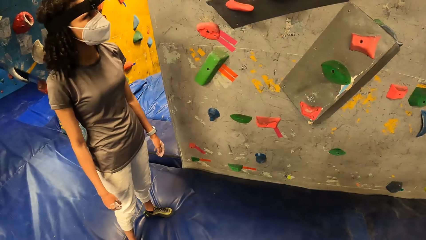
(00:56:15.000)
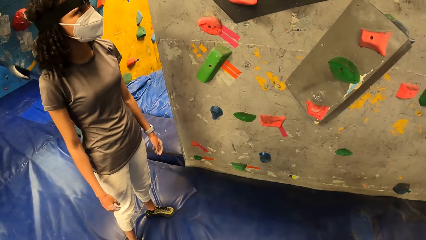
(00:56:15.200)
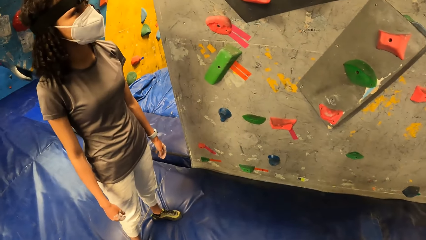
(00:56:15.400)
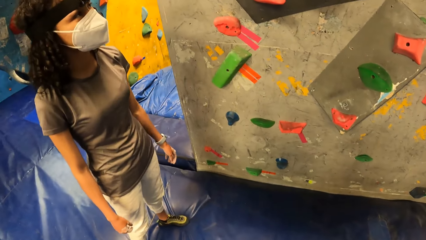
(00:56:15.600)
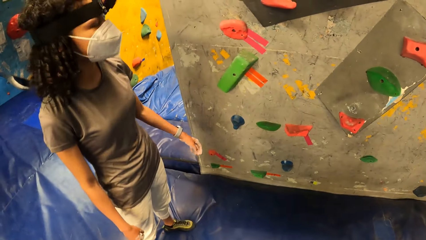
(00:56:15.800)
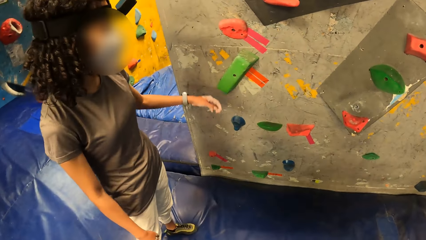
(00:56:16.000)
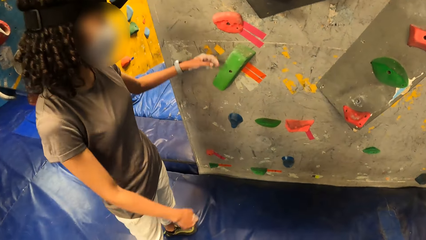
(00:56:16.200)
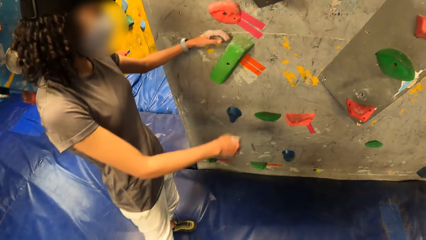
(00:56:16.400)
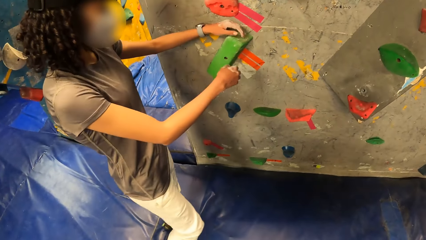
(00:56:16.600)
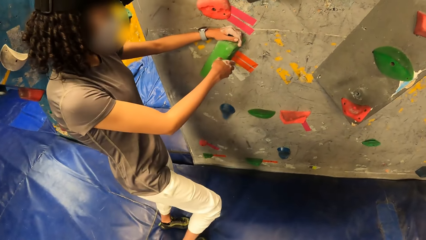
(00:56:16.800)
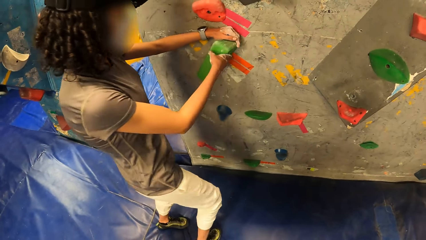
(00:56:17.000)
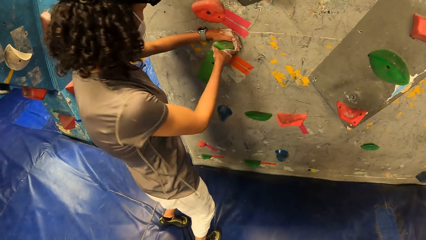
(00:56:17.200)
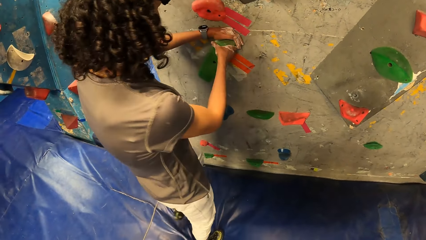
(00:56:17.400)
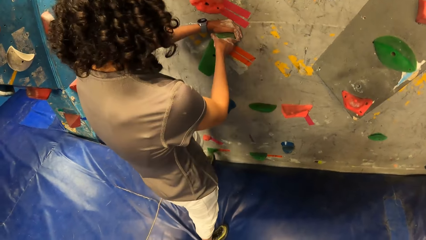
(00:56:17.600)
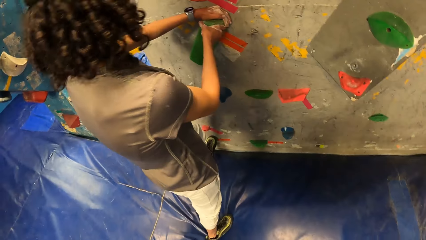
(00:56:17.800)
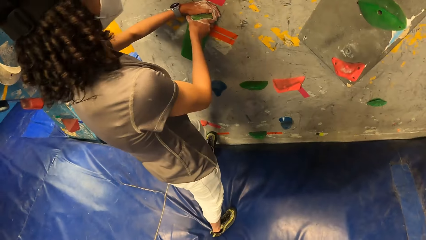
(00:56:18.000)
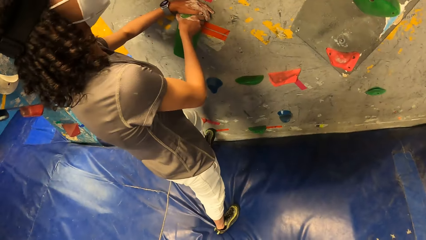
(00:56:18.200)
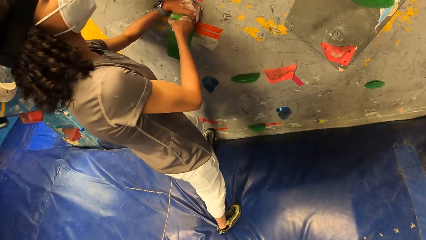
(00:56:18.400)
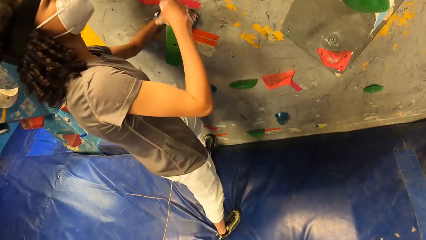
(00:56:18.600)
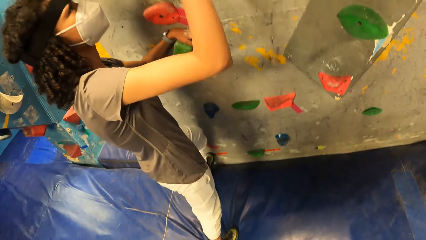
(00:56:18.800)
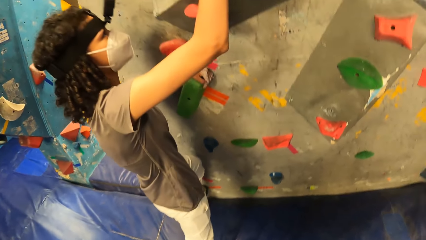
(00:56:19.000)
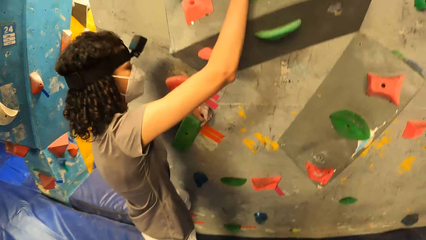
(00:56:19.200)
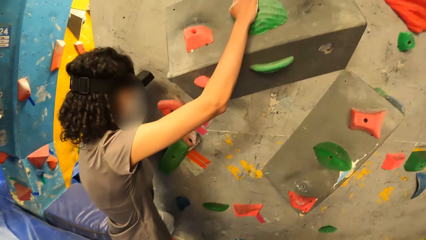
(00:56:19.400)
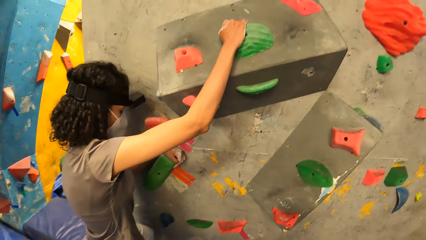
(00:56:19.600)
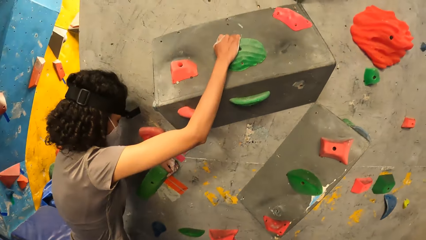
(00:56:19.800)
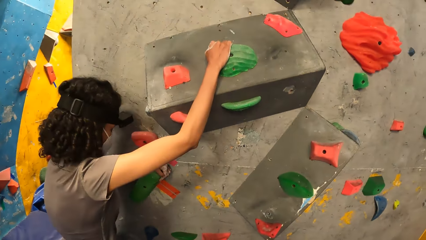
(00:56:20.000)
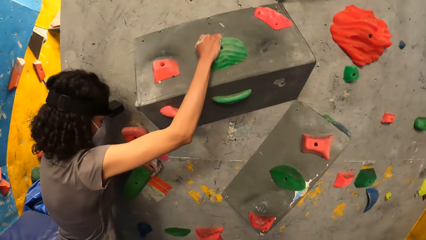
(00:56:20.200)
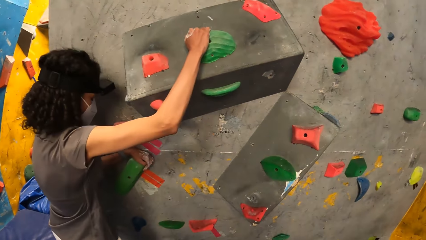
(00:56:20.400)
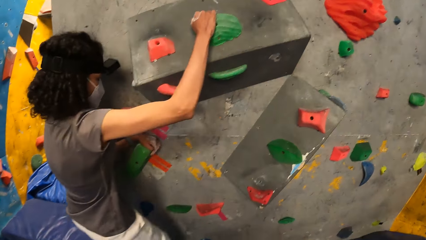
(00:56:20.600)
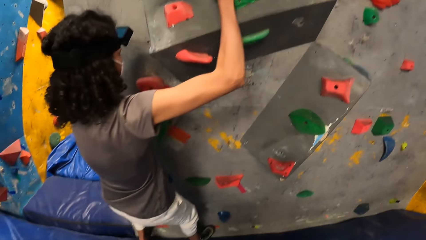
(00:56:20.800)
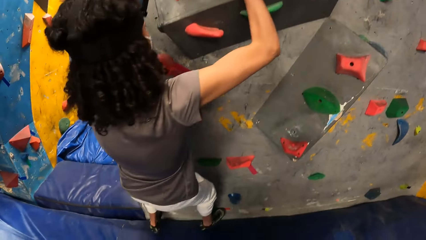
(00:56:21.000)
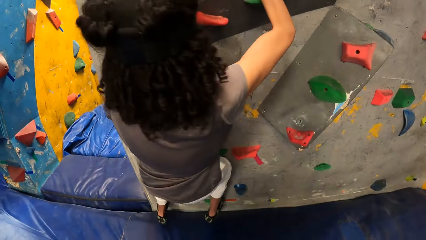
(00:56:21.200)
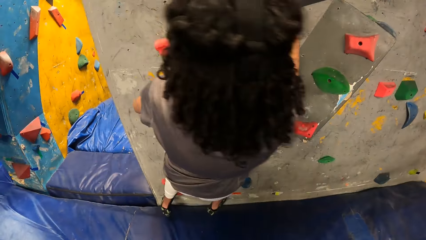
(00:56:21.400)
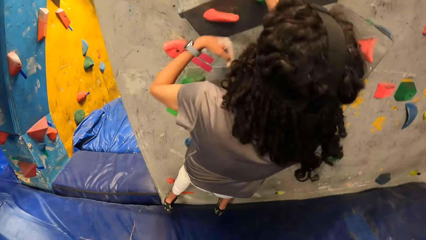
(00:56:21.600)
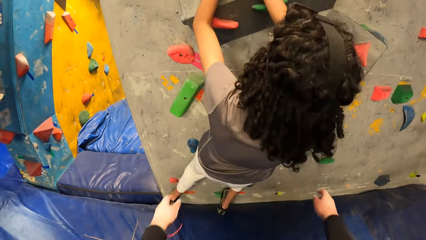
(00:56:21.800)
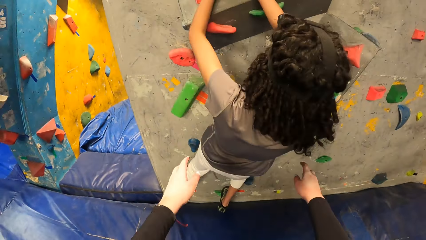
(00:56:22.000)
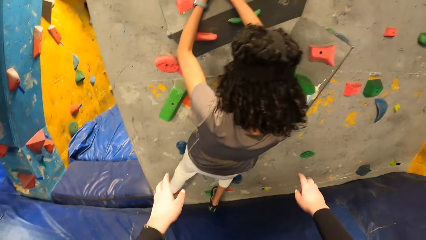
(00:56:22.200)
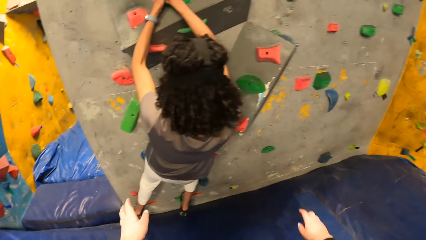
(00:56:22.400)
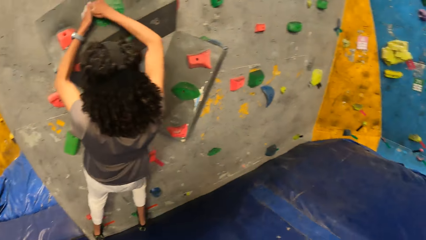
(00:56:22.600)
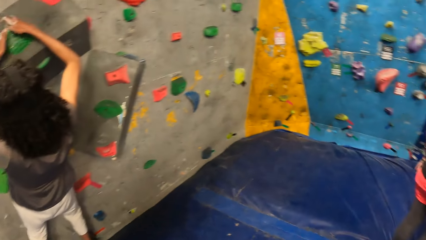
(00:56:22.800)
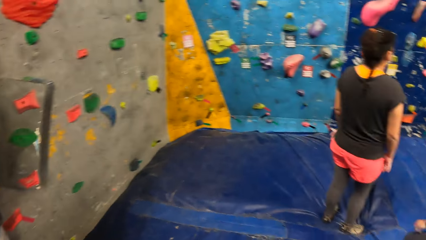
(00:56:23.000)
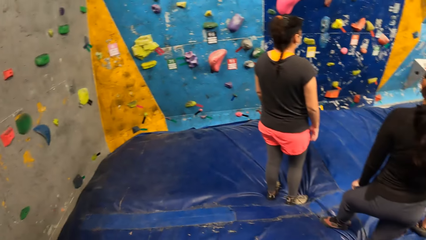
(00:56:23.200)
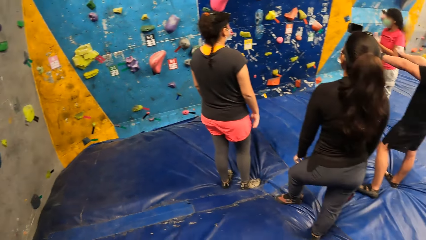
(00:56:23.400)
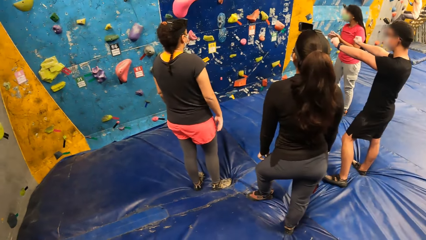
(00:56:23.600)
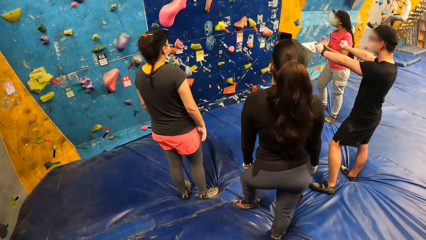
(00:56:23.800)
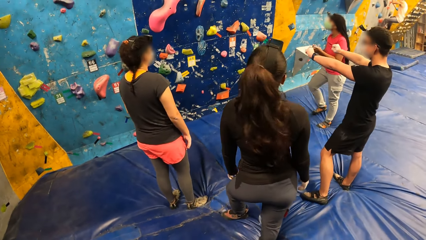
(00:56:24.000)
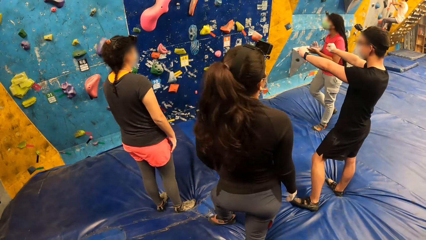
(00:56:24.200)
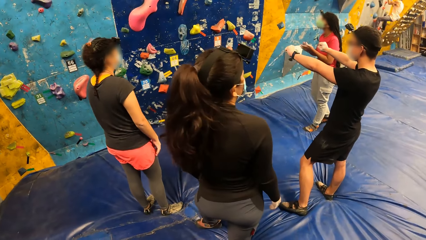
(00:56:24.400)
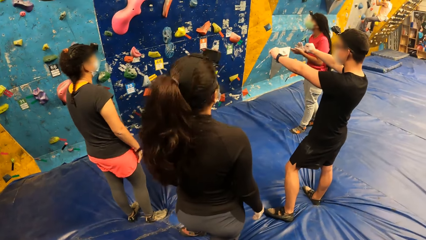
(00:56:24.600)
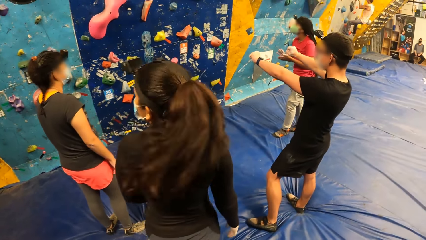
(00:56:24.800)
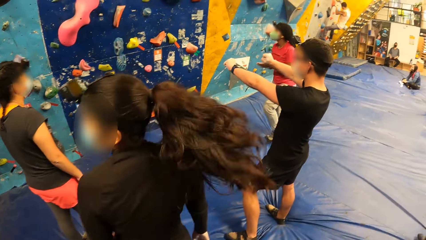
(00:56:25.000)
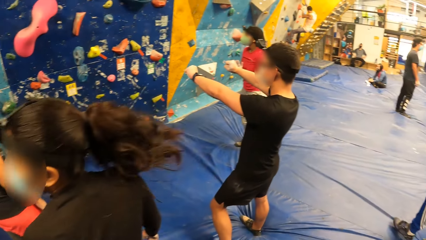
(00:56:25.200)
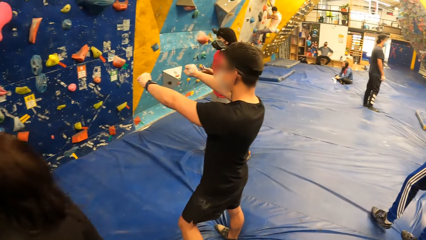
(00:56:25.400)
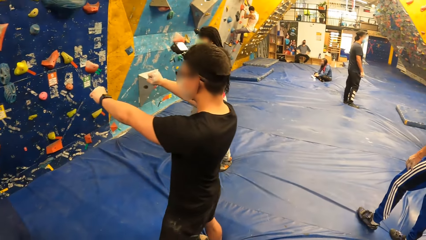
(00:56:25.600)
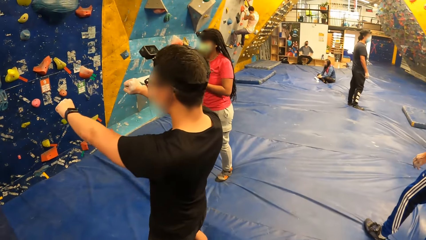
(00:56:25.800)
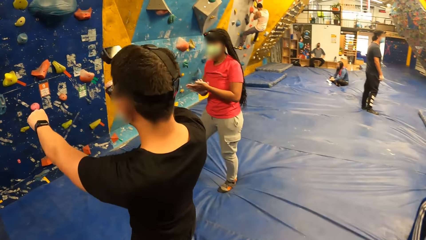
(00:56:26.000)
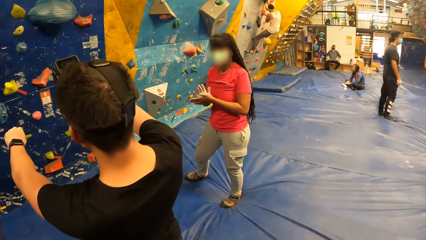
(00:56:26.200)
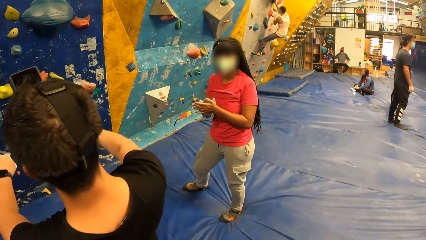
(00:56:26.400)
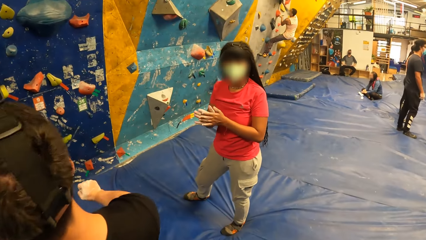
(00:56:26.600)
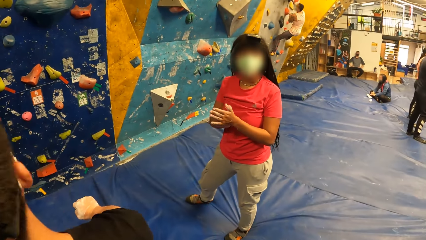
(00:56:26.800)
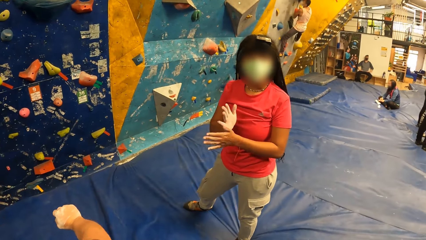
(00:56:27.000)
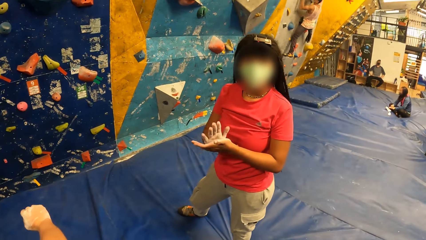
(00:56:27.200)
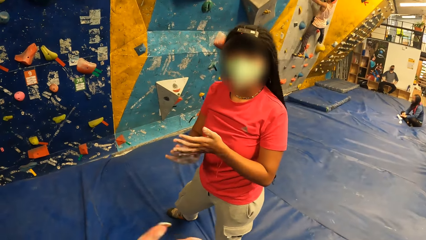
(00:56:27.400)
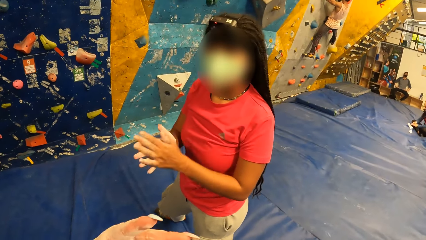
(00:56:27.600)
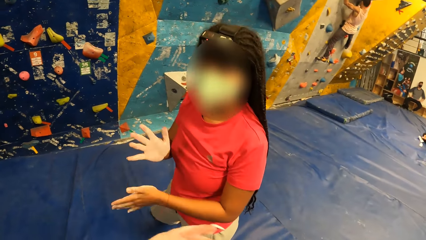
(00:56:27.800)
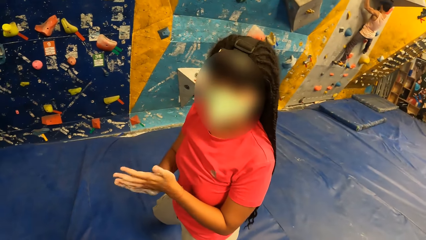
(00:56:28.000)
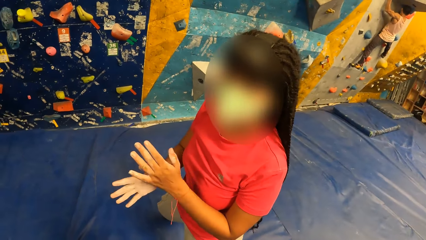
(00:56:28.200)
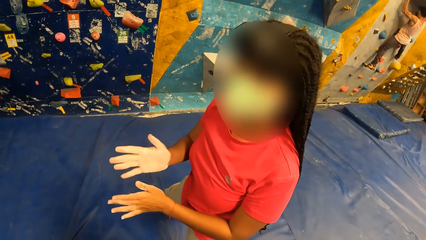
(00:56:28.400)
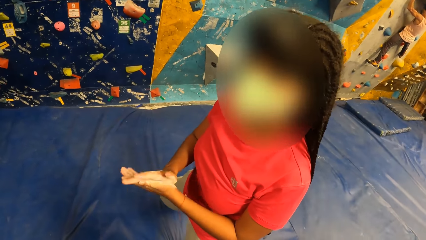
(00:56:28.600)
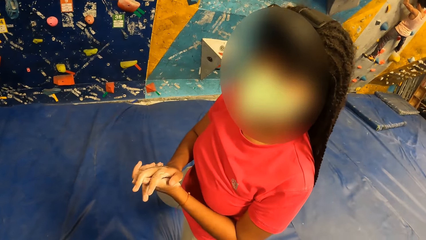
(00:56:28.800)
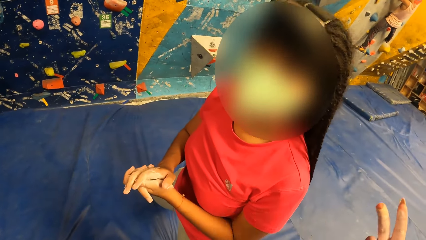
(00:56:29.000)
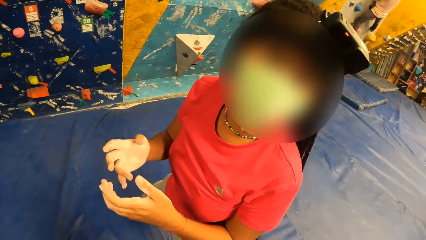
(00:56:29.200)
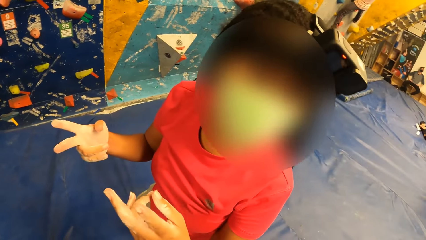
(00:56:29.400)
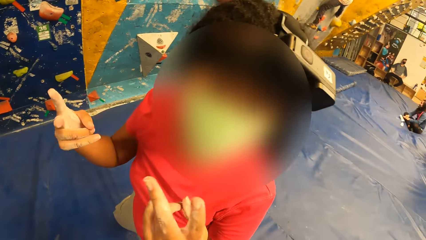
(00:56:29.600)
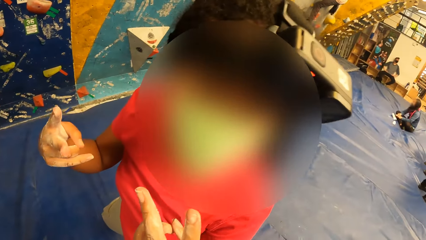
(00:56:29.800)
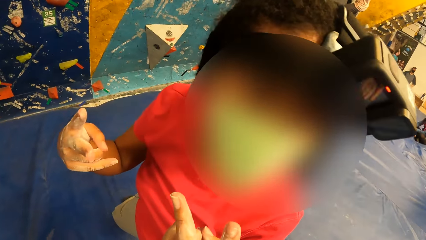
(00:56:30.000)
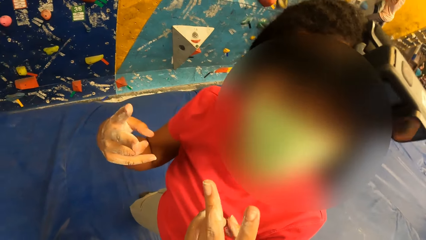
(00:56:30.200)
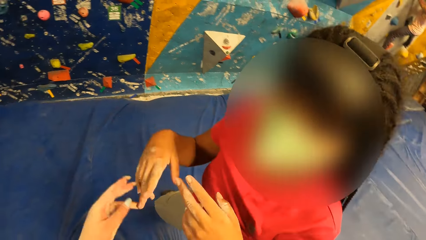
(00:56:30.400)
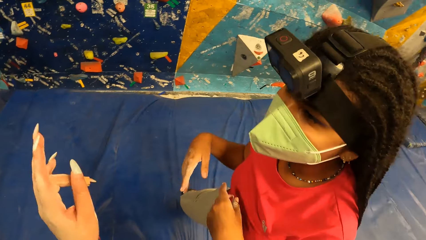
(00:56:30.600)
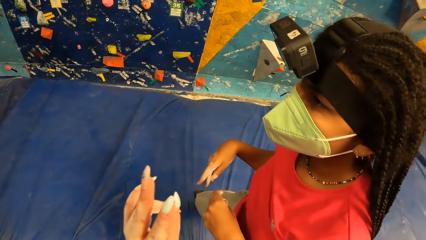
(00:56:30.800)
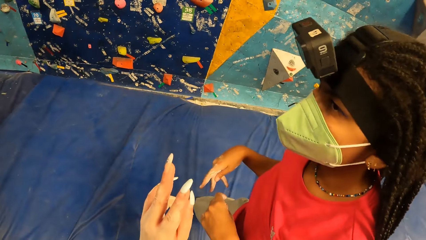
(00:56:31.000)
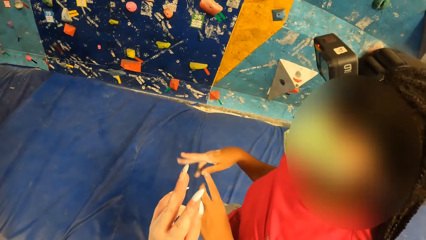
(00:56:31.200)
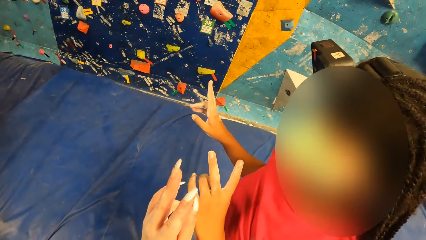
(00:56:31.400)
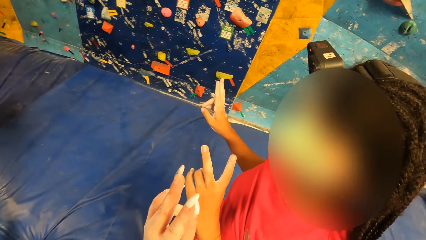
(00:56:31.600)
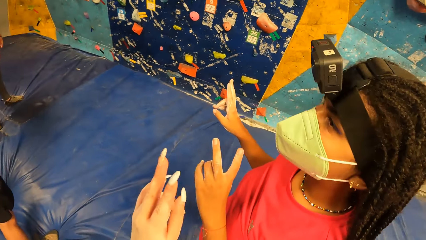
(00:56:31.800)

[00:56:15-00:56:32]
The camera wearer dialogues with a woman. The woman holds the hand hold with both hands. The woman touches a wall. The woman climbs the wall with both hands on the hand holds. The camera wearer raises her hands. She looks around and walks around. Another woman rubs both hands. The camera wearer dialogues with the other woman. She raises her left hand.
